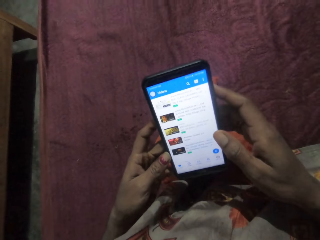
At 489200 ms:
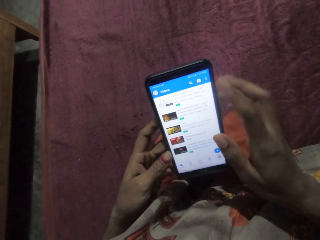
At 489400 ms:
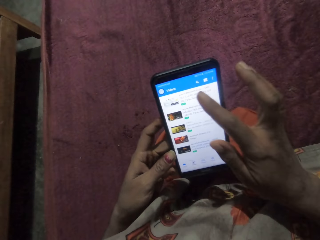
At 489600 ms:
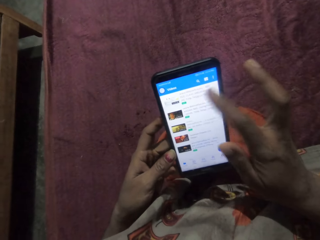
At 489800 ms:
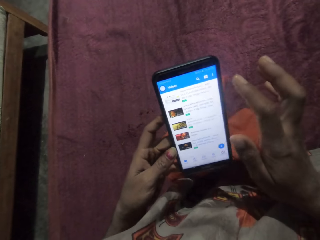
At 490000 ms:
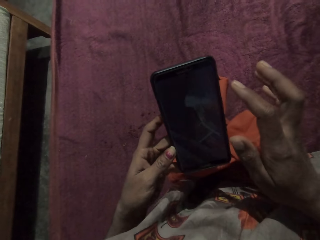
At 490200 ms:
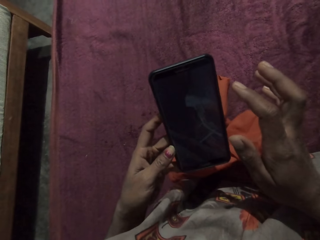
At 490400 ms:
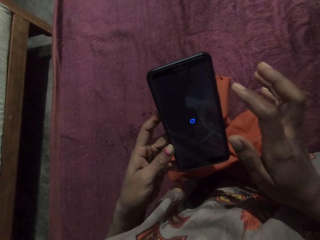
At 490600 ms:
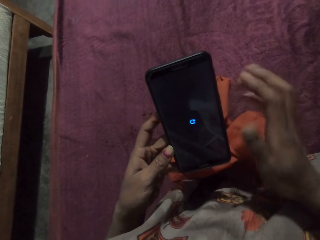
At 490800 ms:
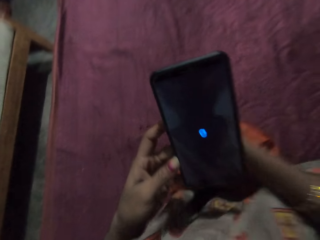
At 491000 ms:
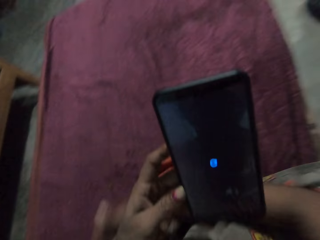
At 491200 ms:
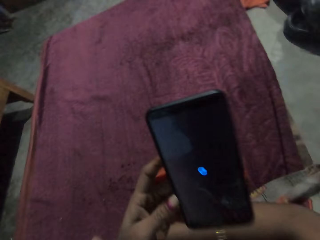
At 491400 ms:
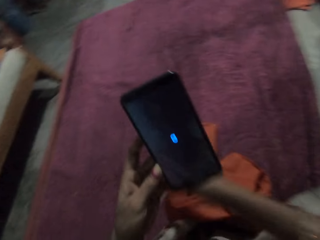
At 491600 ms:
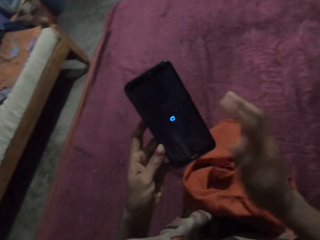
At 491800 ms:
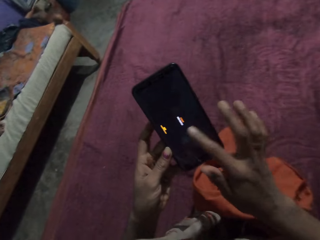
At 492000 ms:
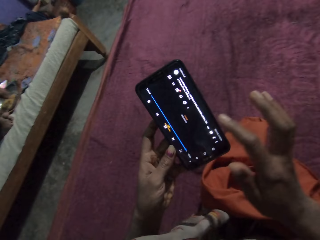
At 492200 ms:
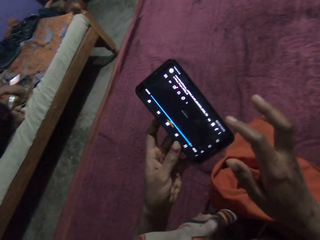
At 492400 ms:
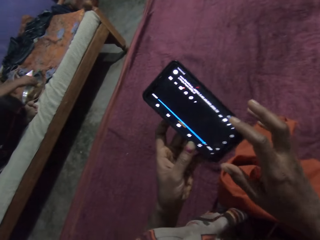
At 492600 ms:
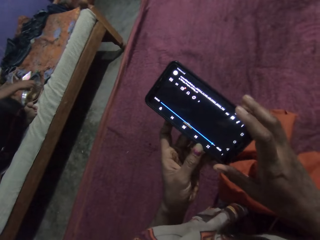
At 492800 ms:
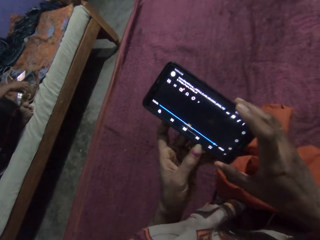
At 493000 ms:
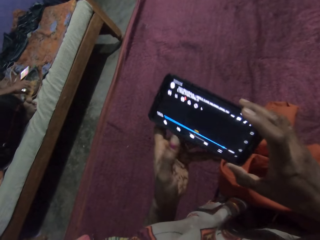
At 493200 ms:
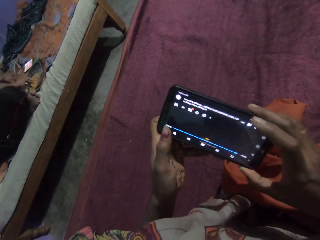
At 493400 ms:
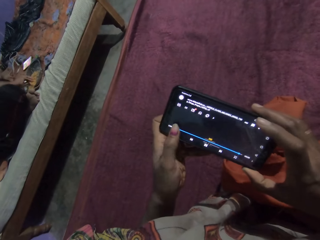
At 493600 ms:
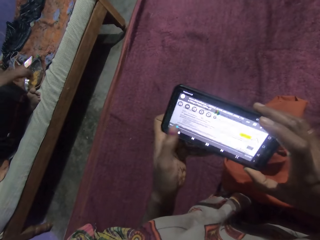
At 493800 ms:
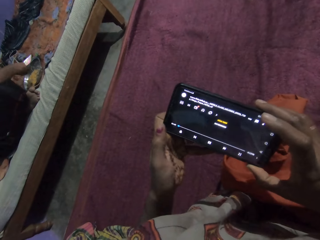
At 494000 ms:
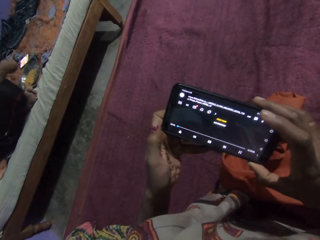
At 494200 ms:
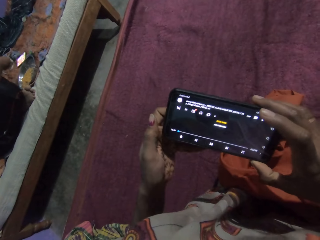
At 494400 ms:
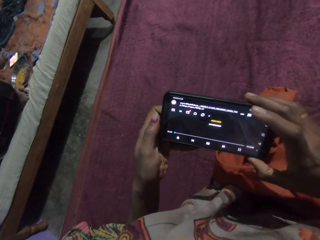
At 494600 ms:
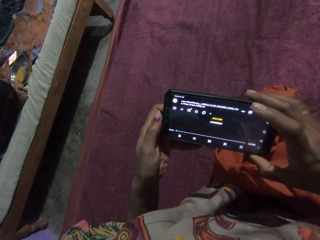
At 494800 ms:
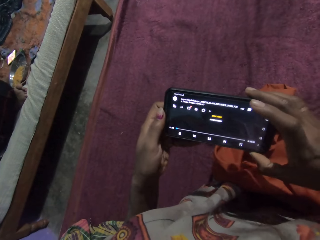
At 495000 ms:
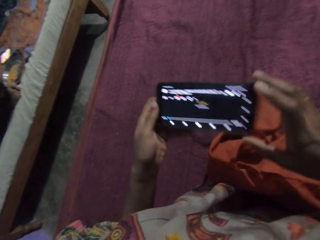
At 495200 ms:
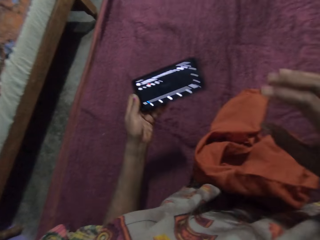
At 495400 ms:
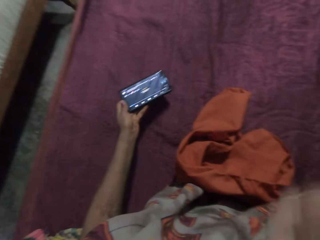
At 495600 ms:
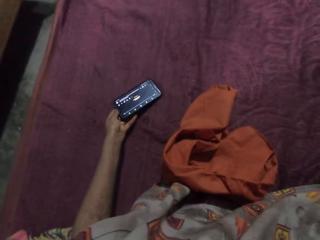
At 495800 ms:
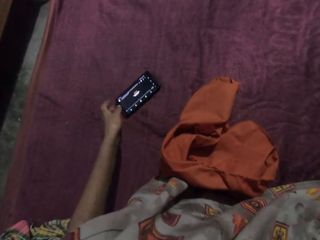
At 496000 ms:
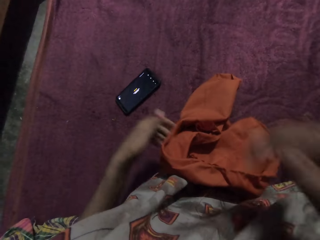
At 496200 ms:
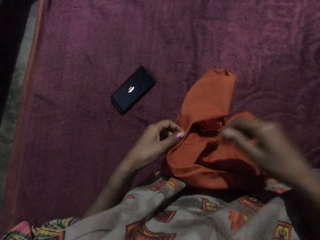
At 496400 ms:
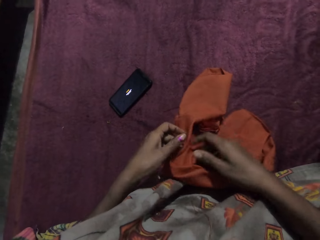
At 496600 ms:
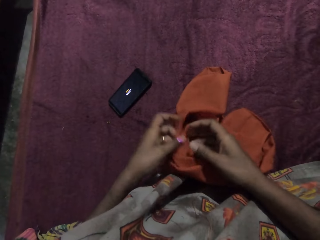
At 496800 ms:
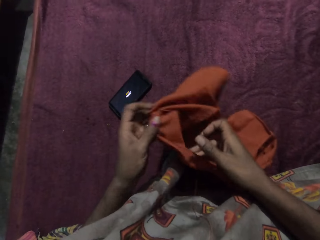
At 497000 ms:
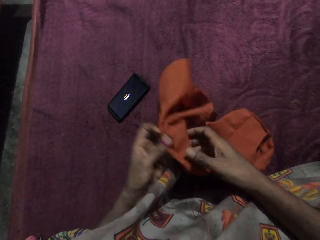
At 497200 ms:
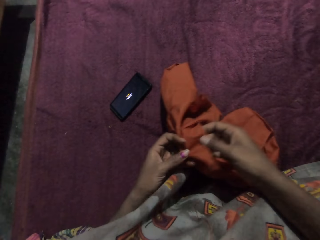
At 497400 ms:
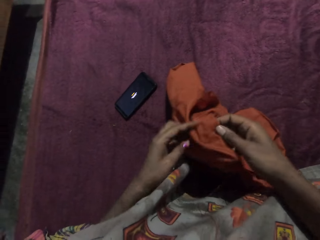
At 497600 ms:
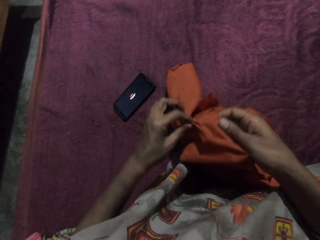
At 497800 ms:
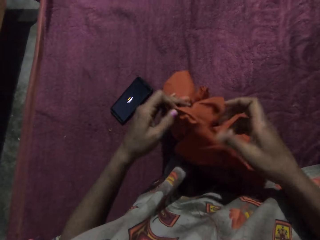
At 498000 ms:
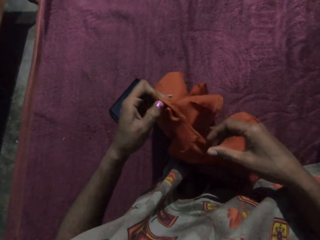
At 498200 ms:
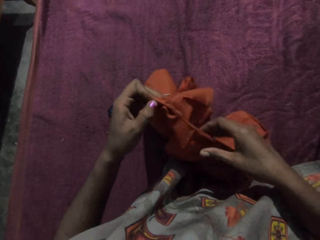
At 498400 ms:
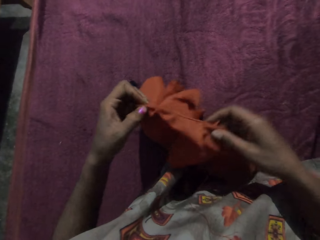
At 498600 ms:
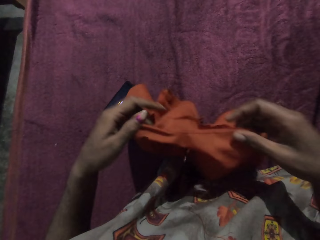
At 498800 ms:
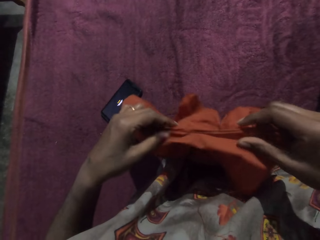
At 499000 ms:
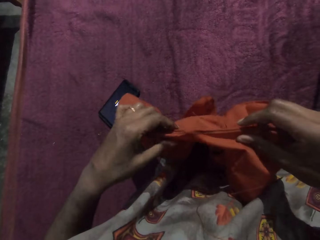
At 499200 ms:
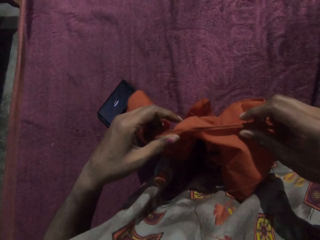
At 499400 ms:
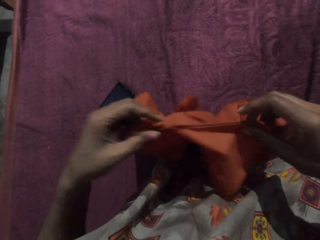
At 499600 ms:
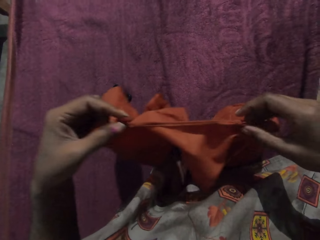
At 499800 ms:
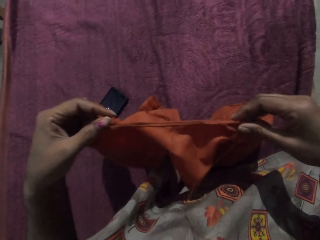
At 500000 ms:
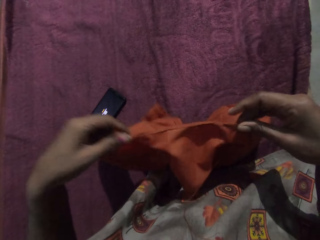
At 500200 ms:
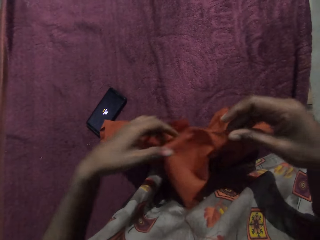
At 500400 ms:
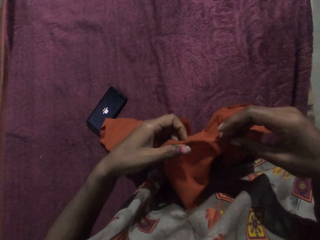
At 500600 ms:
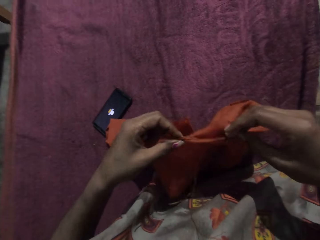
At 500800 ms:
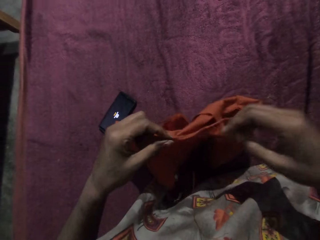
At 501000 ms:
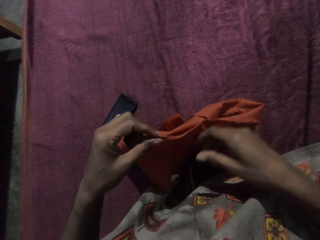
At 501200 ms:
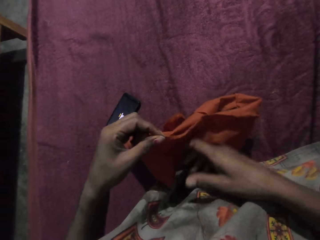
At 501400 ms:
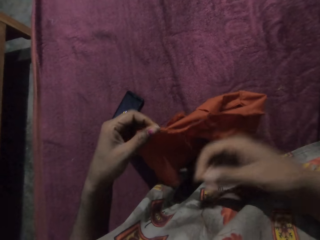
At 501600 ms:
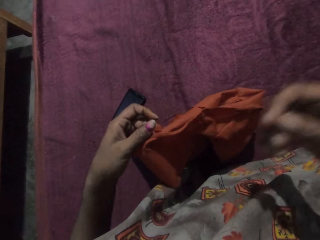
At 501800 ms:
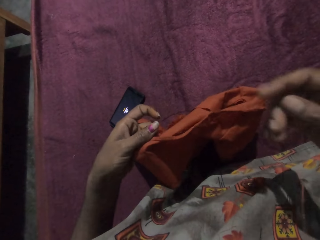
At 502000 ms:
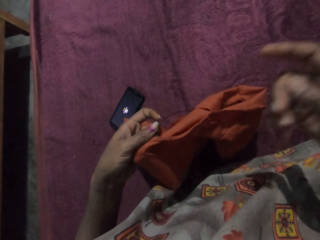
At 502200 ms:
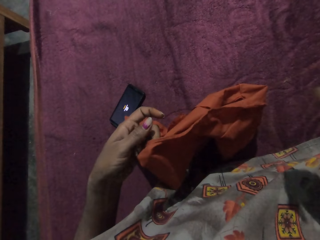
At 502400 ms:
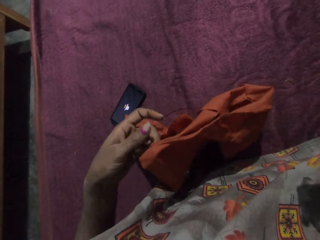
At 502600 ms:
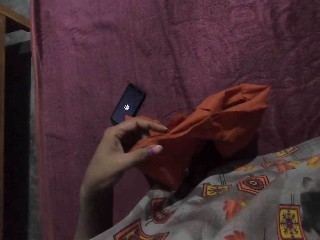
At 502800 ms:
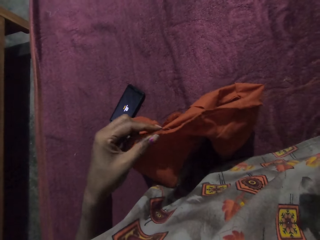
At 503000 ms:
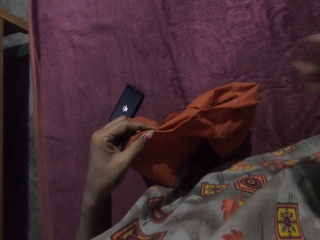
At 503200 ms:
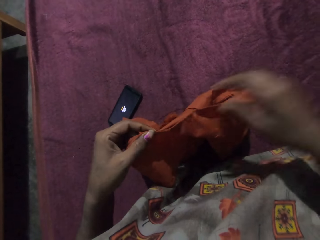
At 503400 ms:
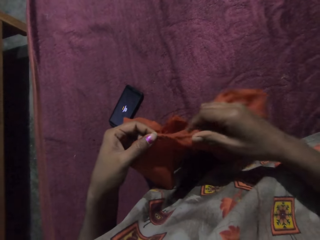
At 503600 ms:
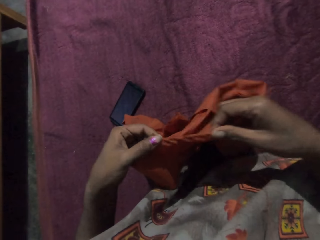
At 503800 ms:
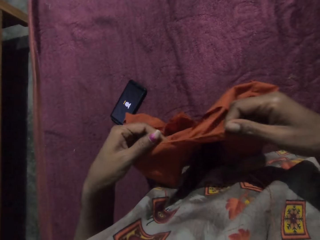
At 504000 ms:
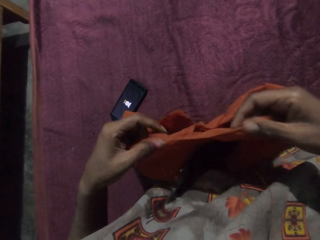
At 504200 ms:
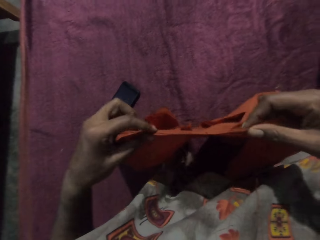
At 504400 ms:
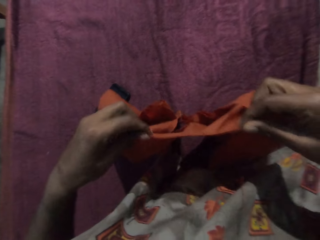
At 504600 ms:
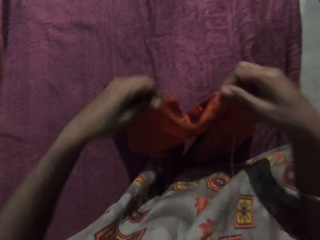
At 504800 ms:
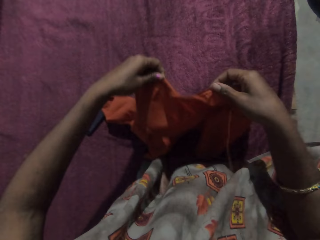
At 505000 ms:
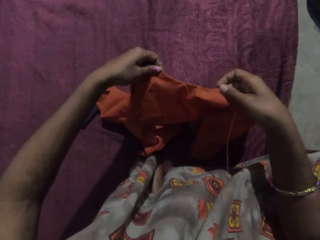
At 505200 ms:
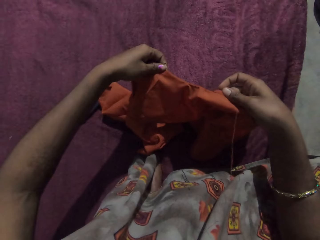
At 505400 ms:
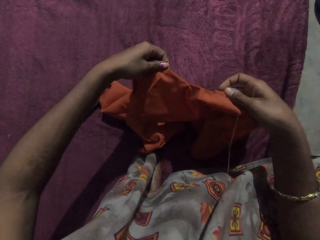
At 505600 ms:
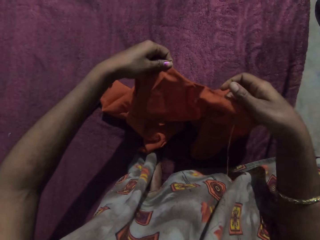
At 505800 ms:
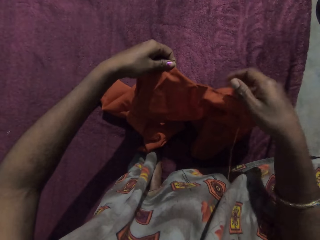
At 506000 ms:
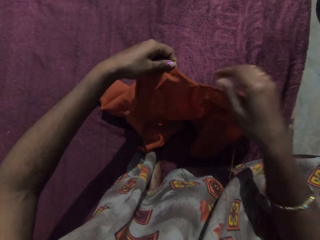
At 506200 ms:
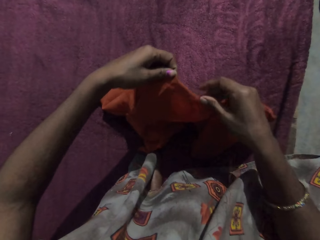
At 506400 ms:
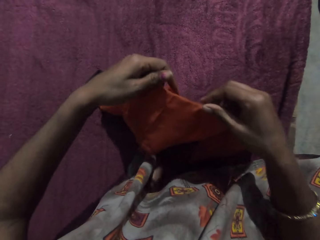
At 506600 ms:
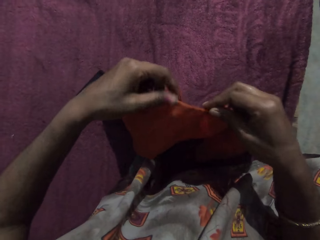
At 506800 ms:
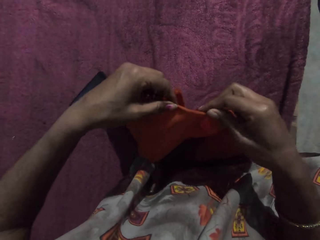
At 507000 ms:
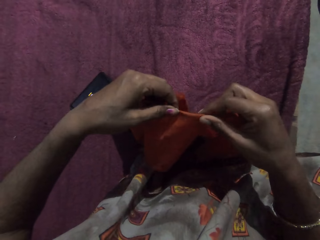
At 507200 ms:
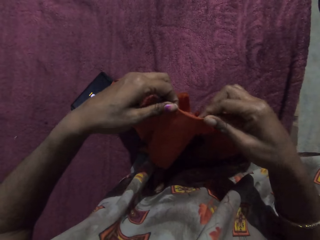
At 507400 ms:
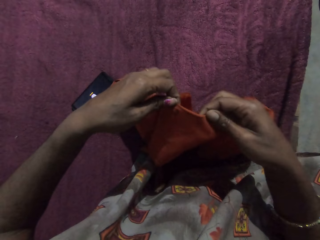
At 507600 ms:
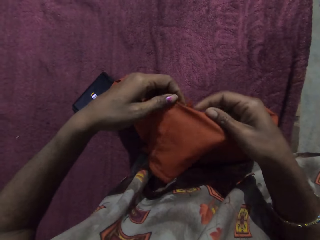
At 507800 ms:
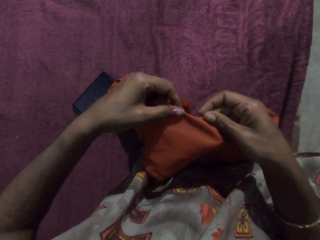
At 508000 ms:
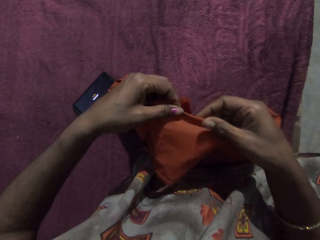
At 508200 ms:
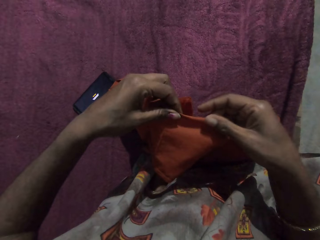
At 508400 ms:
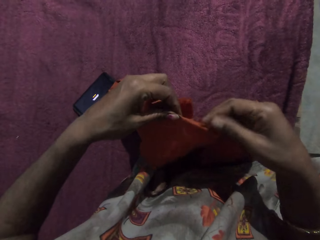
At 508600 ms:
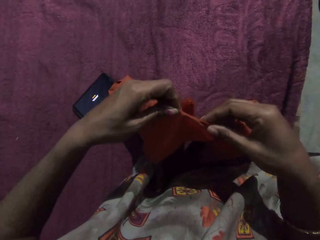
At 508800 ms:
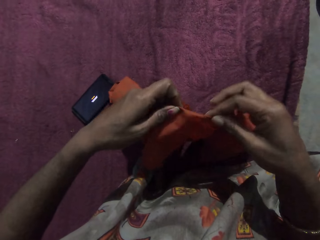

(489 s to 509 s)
The camera wearer drops the phone on the bed with her left hand. She checks the cloth with her hands. She pulls the thread from the cloth with her right hand. She checks the cloth with her hands.

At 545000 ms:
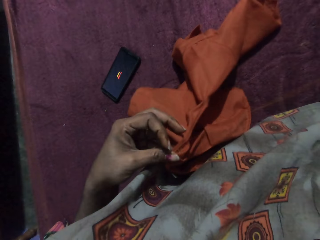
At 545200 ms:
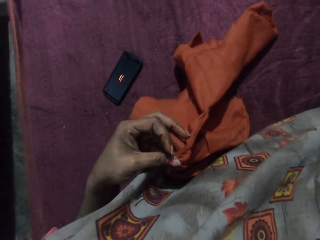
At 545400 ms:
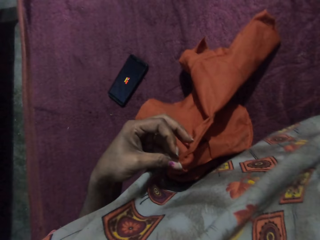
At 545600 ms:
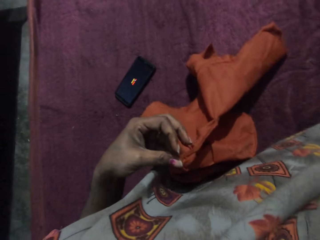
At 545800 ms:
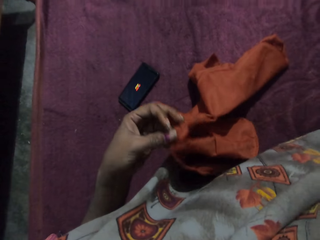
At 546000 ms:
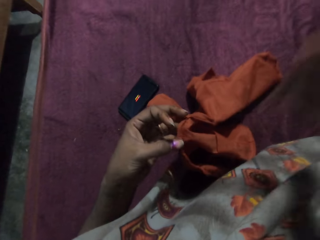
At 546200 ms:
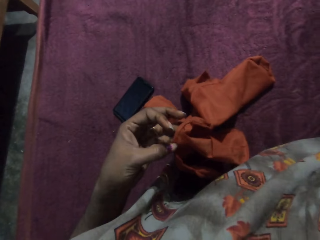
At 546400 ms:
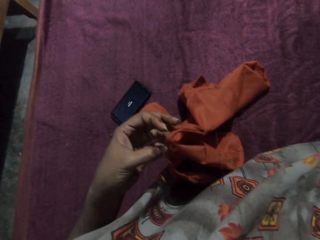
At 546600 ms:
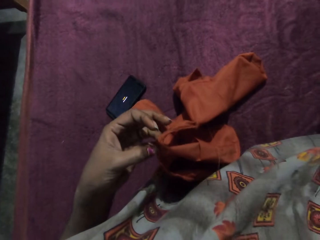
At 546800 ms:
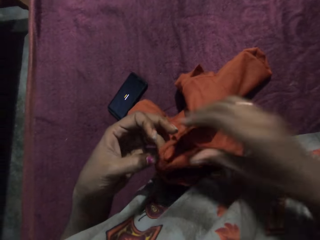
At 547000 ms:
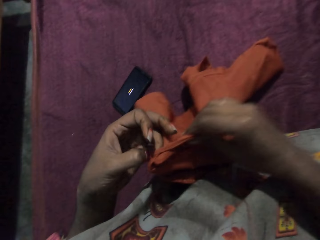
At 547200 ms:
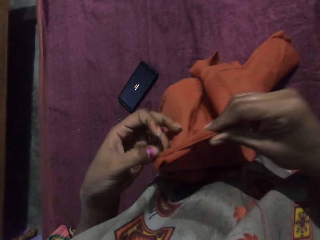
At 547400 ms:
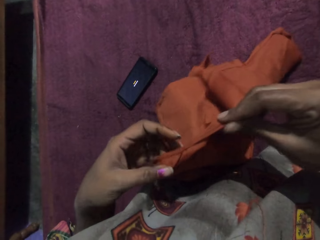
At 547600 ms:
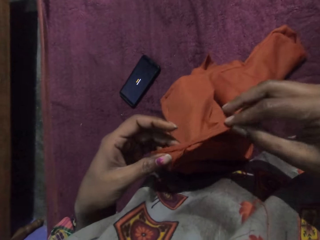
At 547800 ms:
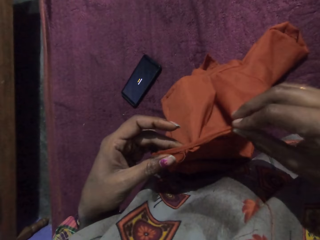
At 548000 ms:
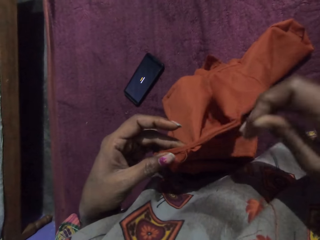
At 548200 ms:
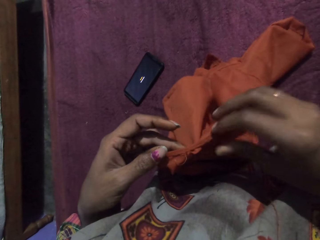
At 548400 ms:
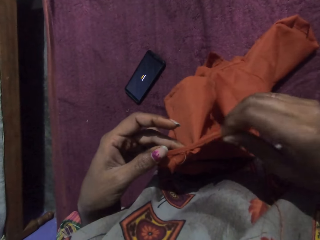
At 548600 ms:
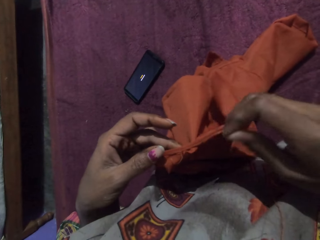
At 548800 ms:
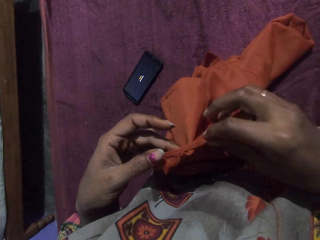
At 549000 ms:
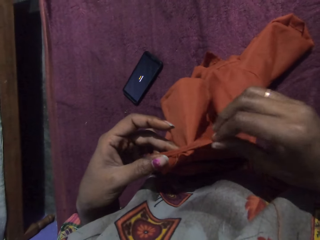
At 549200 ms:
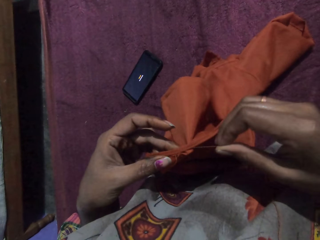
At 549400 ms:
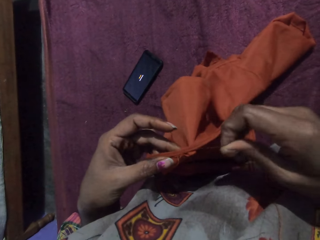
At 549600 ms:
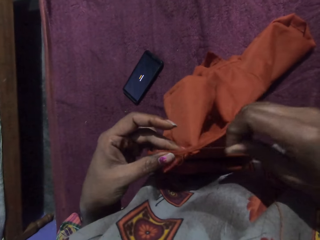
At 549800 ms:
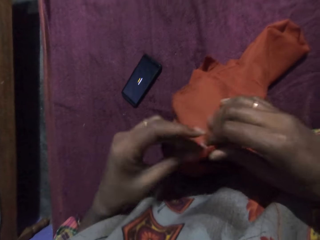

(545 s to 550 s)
The camera wearer checks the cloth with her hands. She pulls the thread from the cloth with her right hand.
